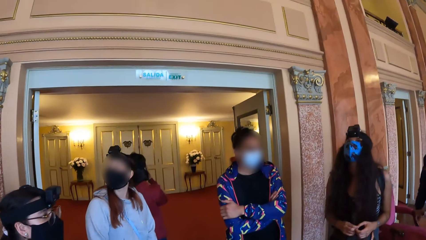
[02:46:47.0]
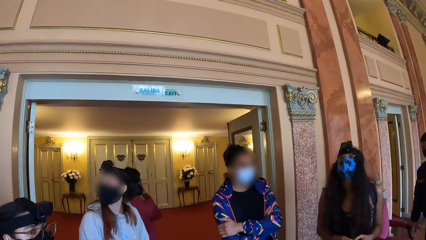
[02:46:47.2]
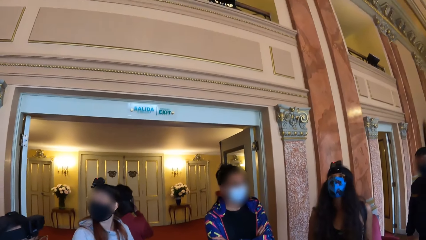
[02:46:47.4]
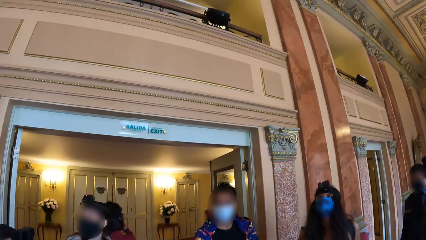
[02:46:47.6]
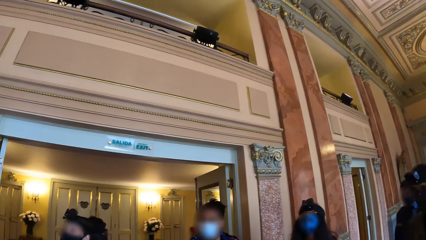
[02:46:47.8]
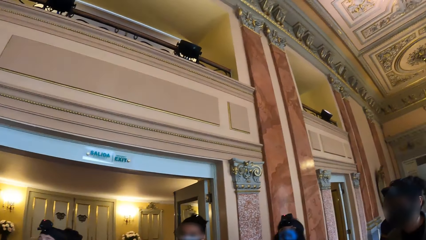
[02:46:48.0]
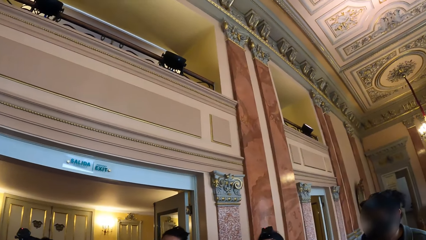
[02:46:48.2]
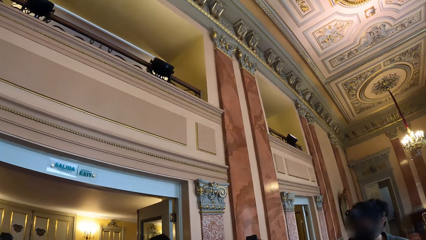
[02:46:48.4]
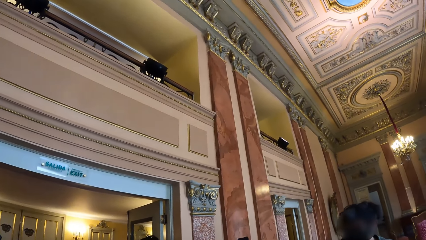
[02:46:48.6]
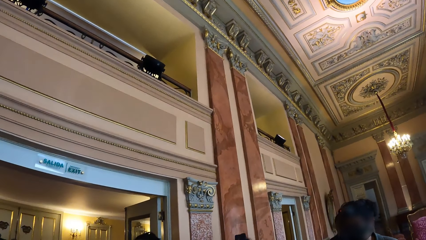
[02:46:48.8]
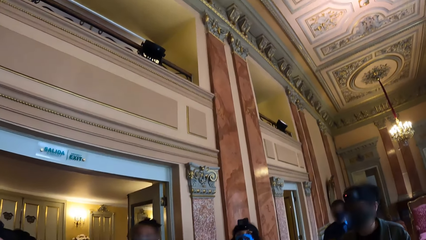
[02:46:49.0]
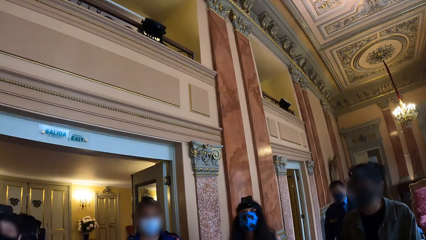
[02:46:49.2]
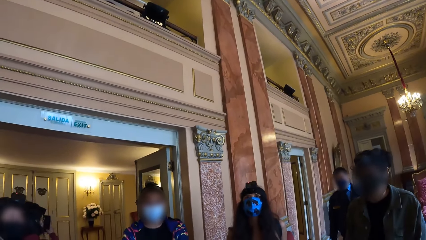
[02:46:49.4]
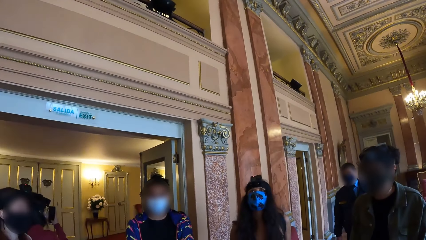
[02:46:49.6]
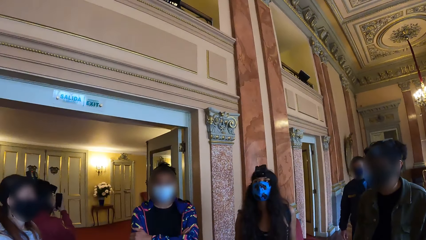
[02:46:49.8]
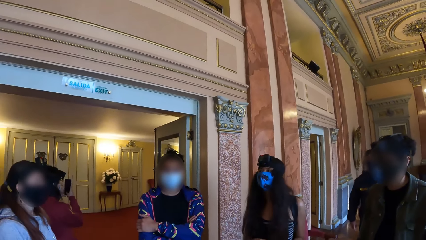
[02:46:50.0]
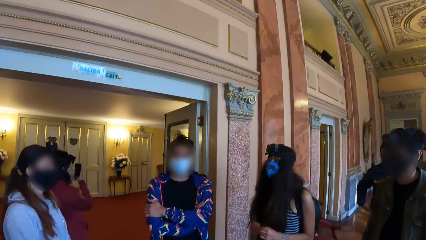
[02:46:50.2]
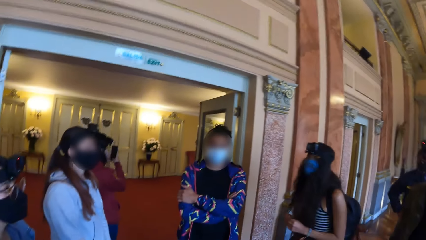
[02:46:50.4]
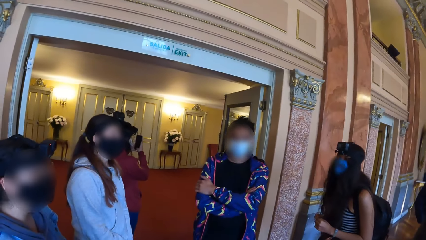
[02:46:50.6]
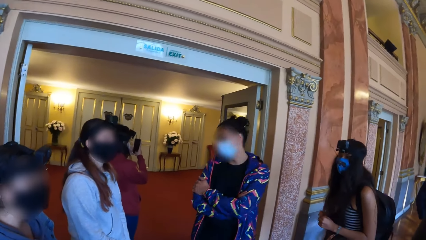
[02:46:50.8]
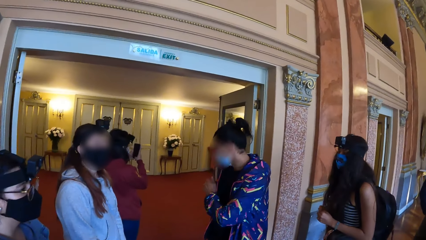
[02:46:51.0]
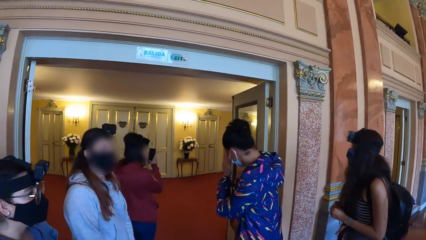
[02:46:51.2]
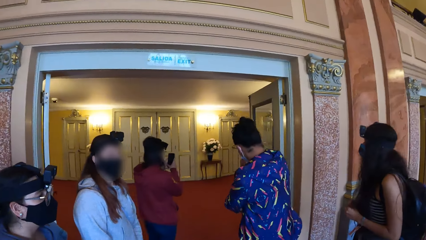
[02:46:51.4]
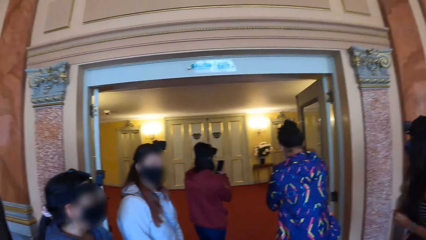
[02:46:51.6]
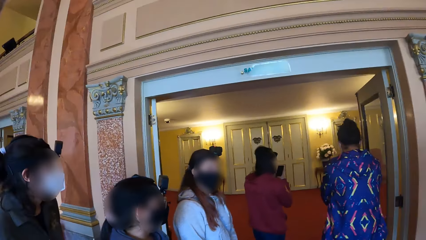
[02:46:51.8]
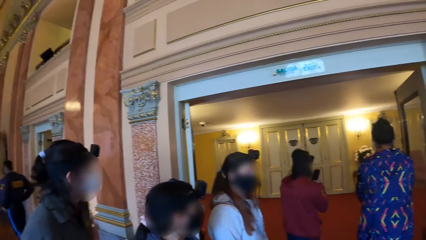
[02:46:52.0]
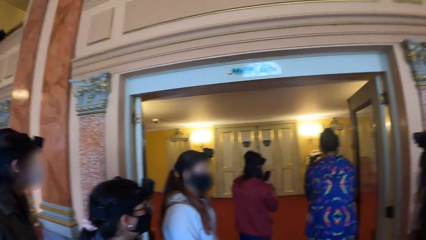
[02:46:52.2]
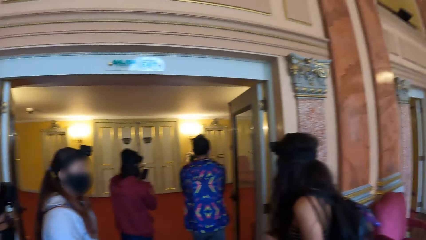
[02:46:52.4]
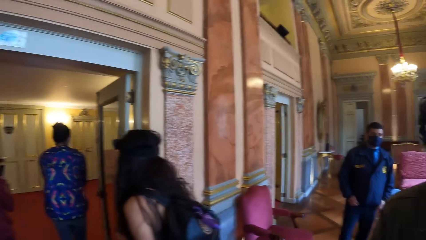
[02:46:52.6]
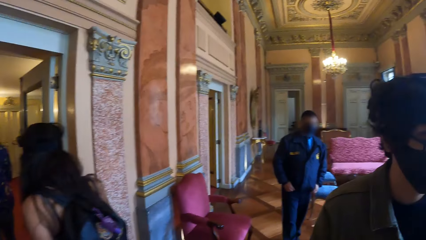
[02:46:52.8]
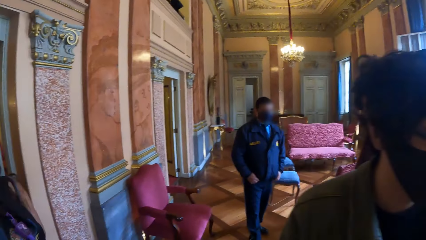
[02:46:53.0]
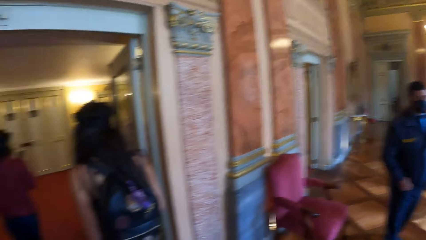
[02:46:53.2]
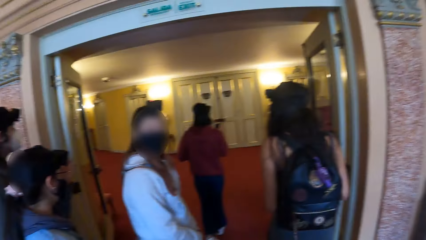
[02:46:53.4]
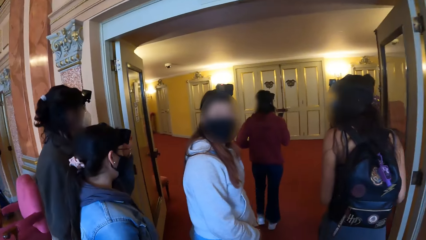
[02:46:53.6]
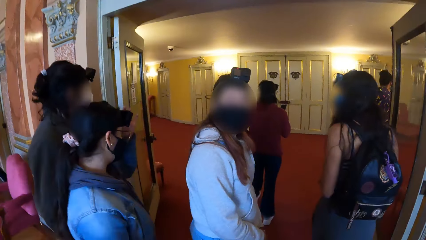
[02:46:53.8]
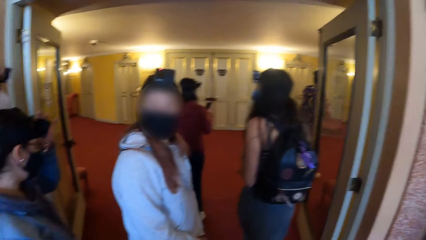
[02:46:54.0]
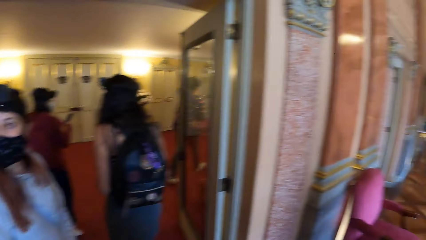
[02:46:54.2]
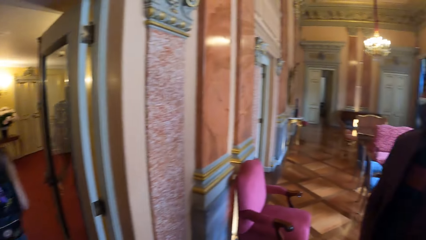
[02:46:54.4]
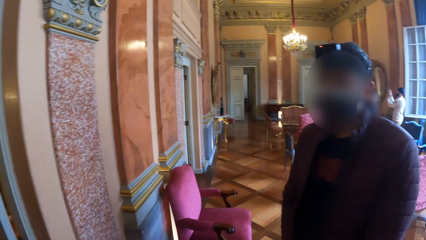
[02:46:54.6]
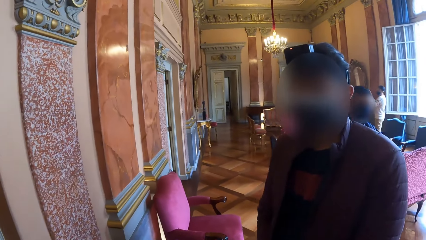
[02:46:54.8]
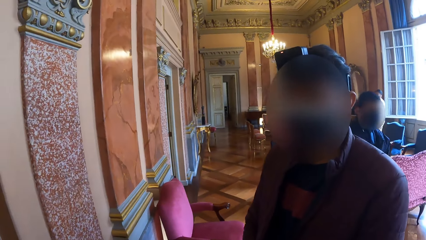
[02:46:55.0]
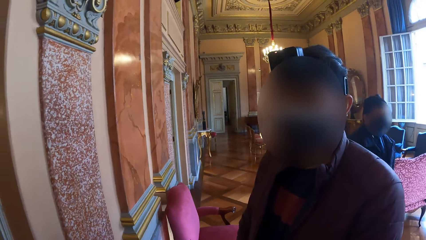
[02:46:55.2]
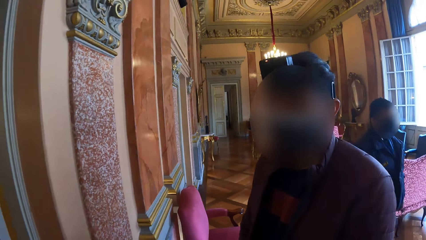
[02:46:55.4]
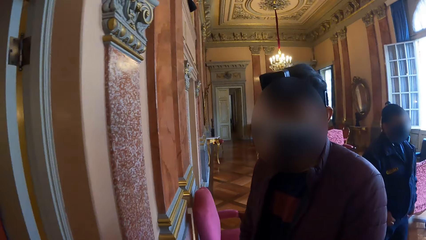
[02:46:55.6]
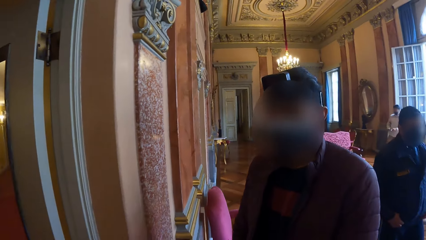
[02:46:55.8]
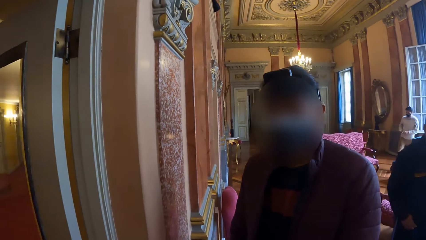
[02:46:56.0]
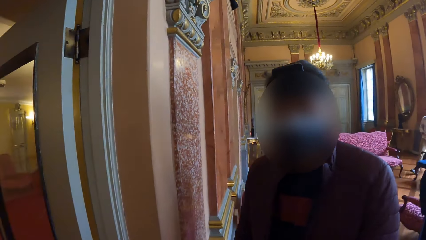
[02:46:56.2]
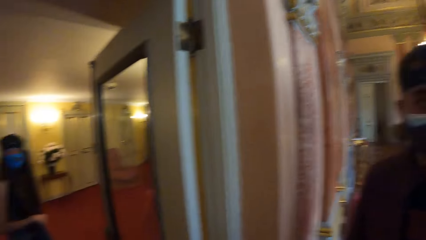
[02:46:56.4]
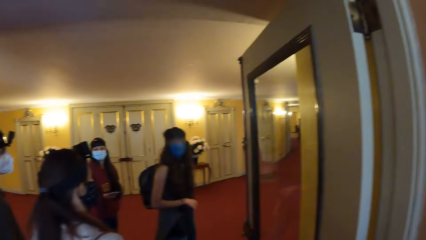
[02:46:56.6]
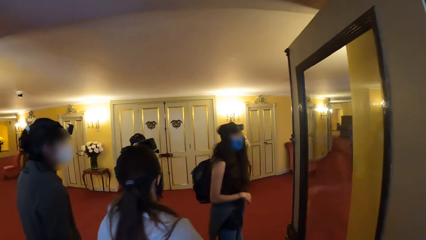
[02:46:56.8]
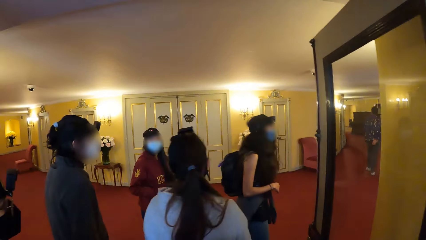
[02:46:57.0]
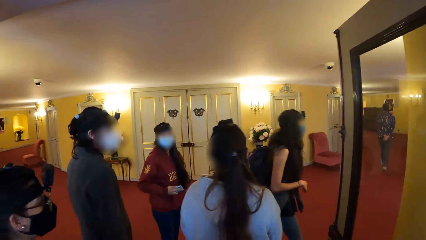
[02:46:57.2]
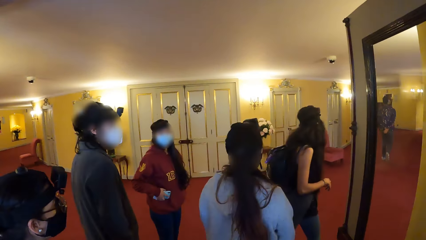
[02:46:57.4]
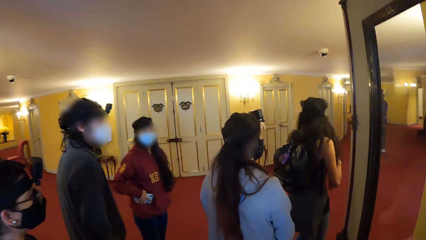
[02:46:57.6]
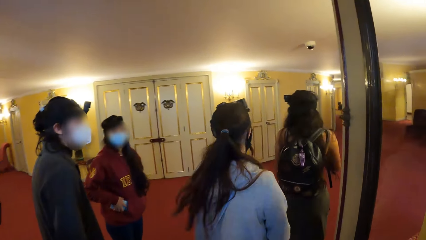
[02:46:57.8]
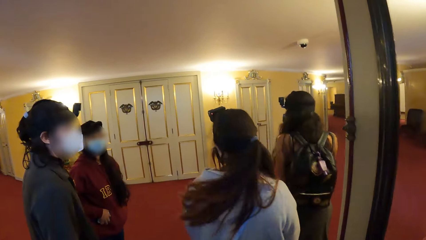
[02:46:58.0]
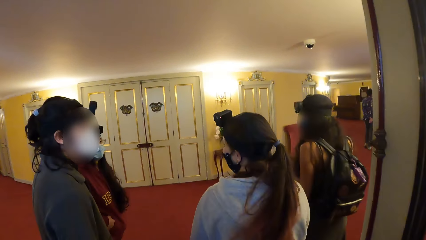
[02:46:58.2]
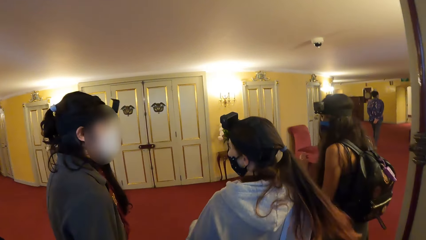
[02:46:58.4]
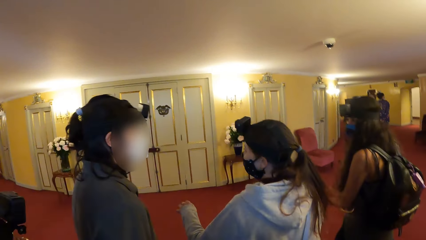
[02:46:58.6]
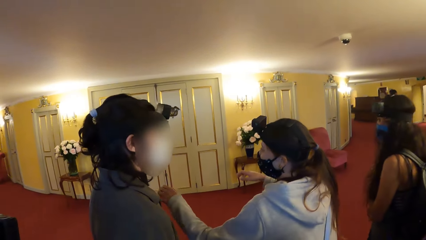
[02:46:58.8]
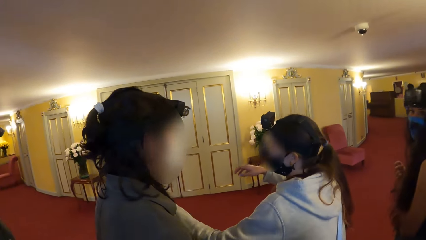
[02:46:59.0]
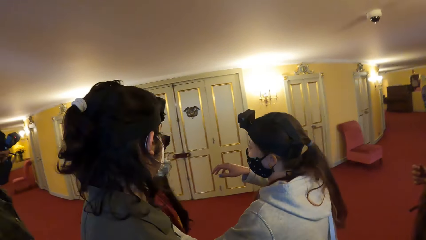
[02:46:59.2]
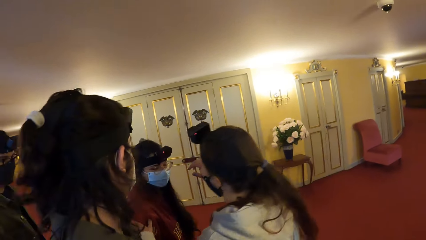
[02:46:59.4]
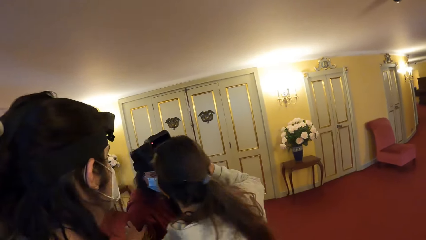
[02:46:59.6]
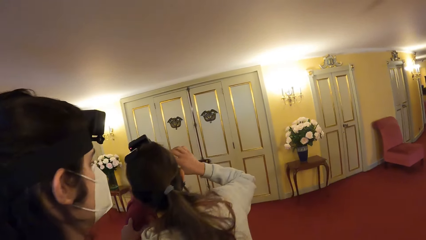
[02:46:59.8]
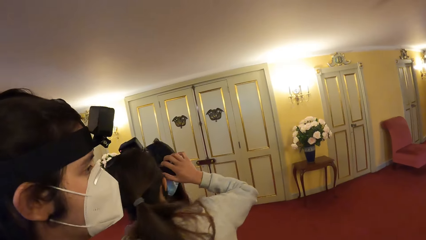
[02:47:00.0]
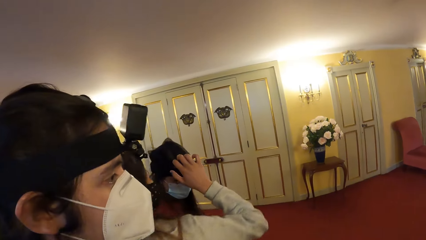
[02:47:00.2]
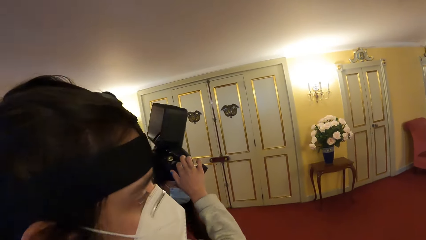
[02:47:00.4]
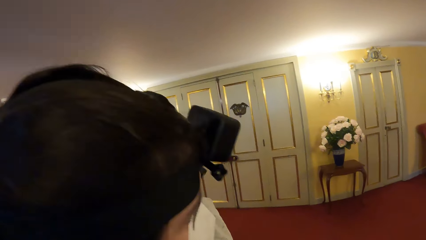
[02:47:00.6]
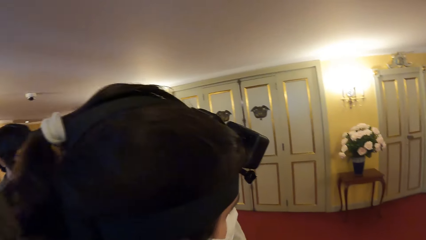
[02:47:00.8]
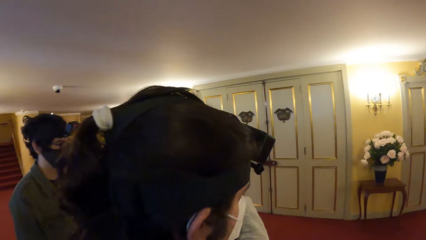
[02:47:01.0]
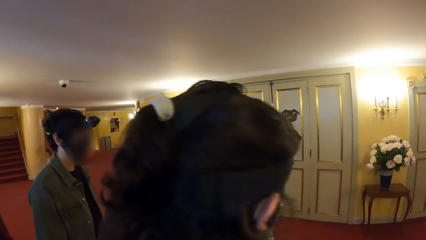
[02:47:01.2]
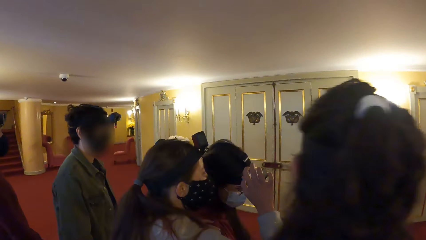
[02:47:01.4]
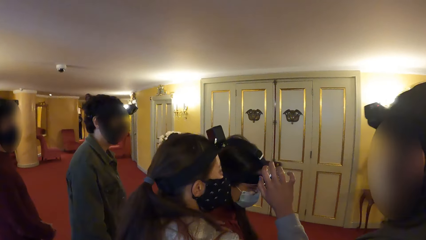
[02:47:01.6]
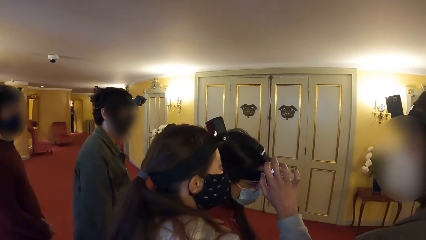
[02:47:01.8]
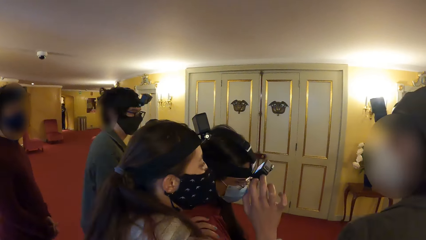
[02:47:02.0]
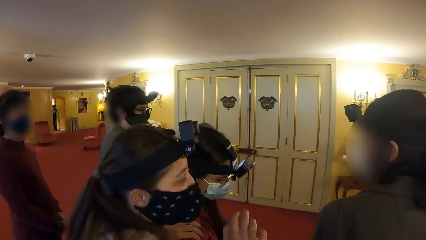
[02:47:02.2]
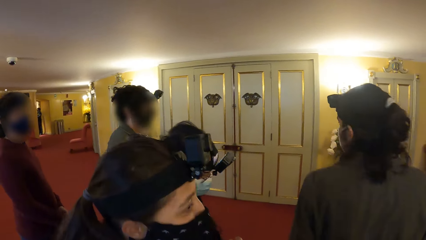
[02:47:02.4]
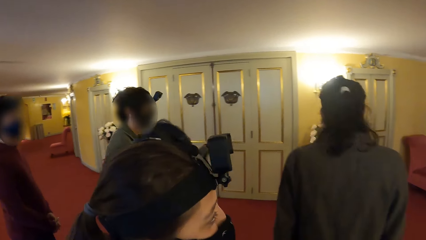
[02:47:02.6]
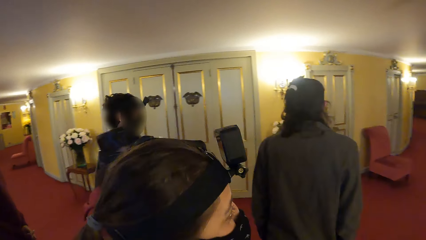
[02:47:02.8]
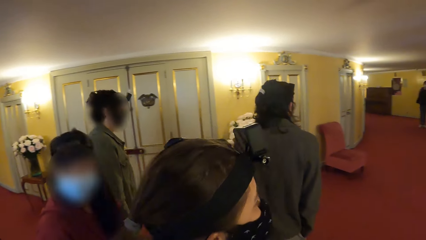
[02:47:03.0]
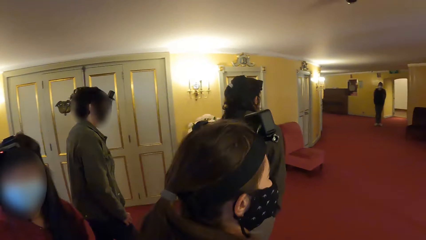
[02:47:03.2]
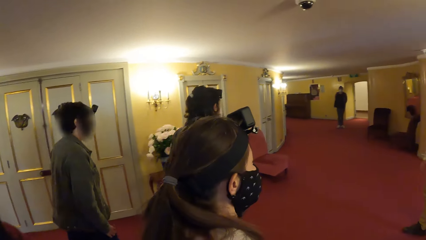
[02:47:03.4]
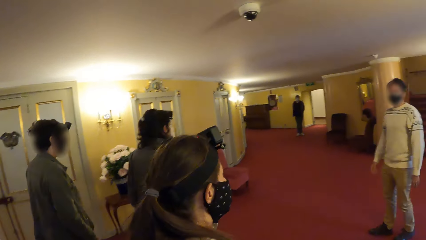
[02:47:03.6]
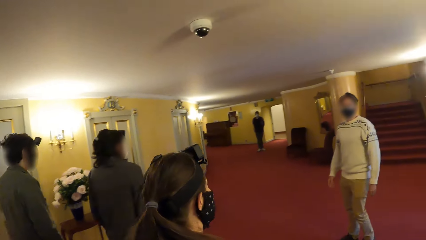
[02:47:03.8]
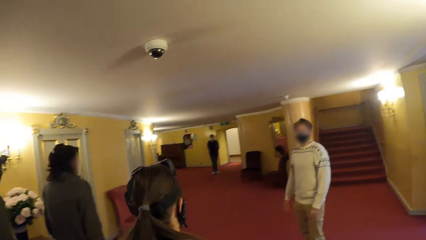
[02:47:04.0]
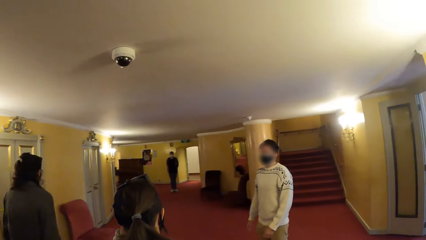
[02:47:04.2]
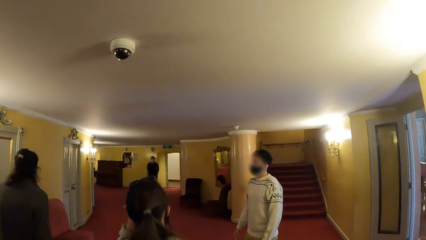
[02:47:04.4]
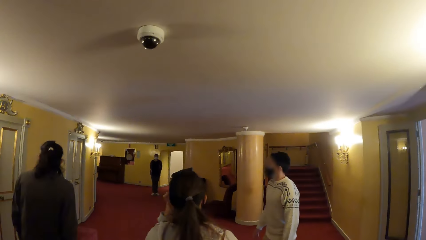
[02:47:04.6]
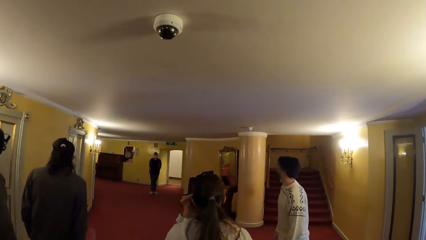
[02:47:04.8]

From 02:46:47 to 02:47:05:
The camera wearer looks around. A man adjusts his nose mask with his left hand. The camera wearer walks into a museum with a group of people. A woman puts a phone in the pocket of her sweater with her right hand. Another woman walks towards the first woman, holds the first woman with her left hand, and adjusts the head camera of the first woman with her right hand. The camera wearer walks in the museum with the group of people.
